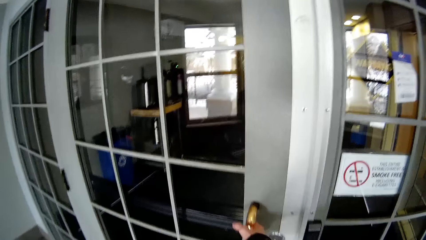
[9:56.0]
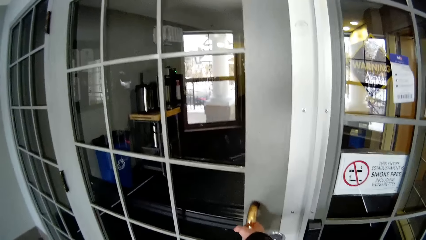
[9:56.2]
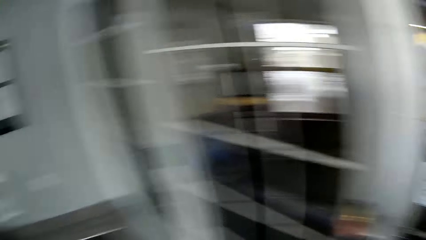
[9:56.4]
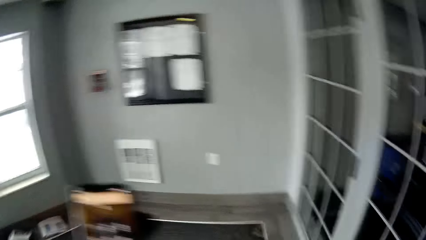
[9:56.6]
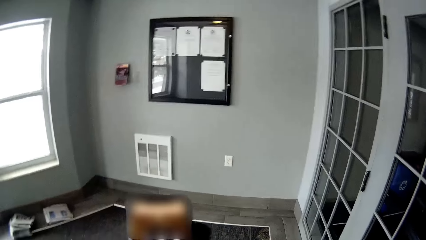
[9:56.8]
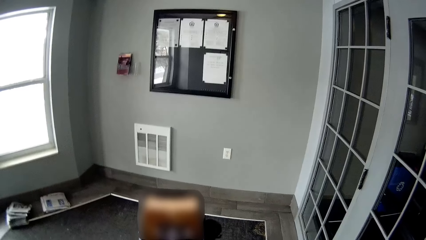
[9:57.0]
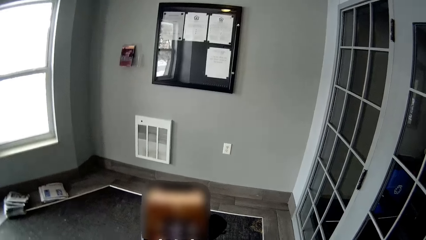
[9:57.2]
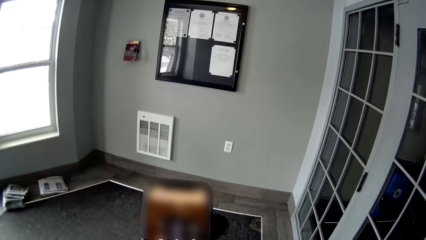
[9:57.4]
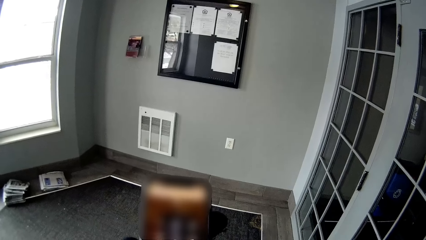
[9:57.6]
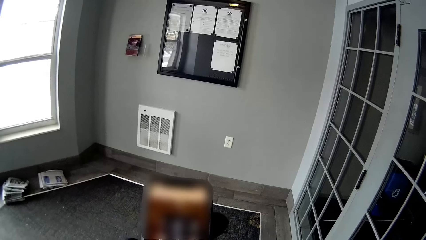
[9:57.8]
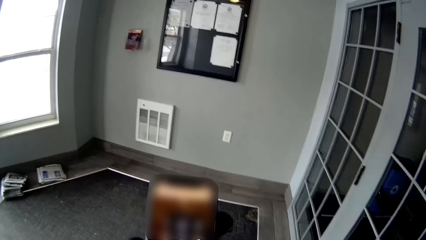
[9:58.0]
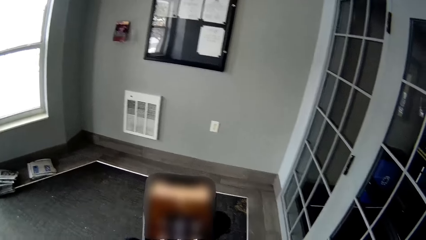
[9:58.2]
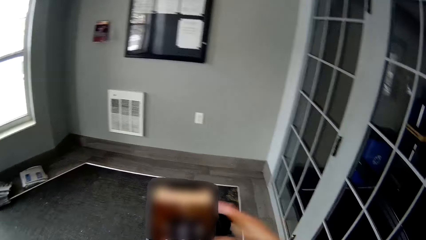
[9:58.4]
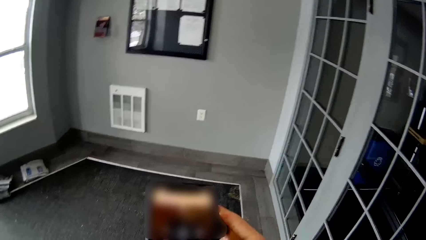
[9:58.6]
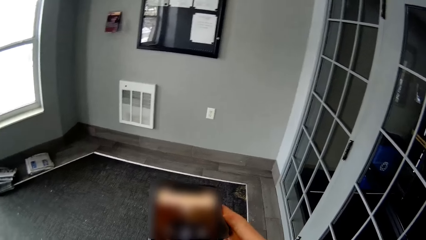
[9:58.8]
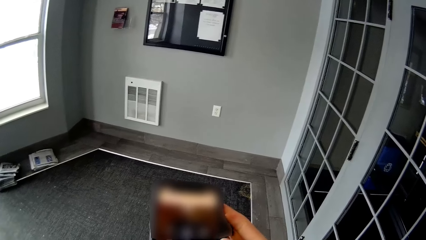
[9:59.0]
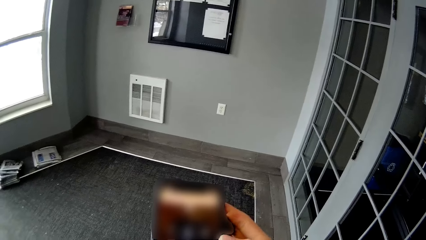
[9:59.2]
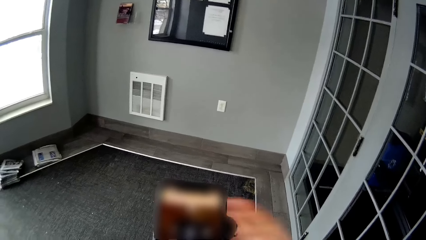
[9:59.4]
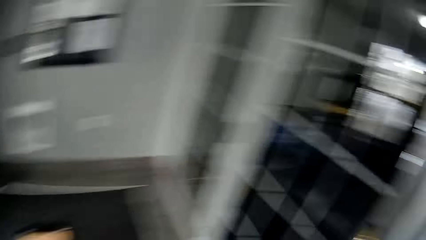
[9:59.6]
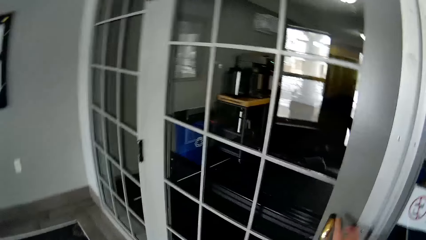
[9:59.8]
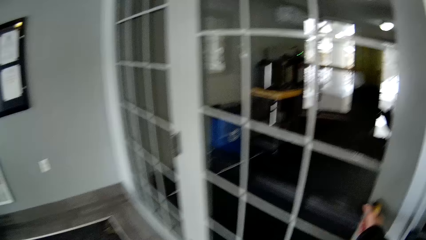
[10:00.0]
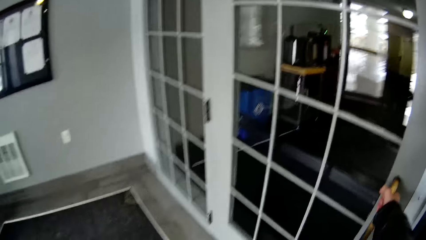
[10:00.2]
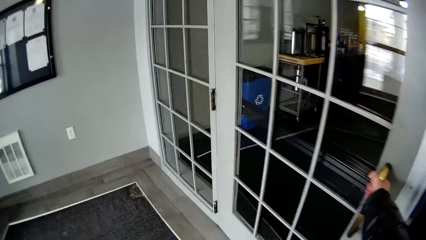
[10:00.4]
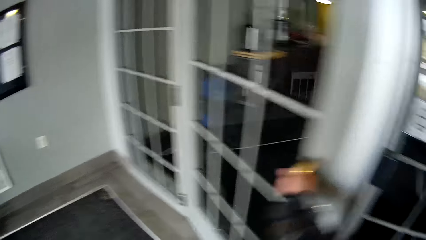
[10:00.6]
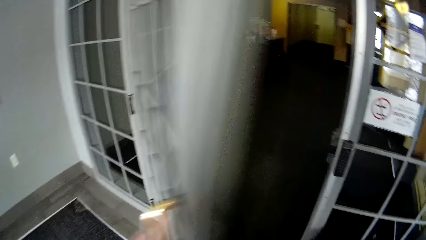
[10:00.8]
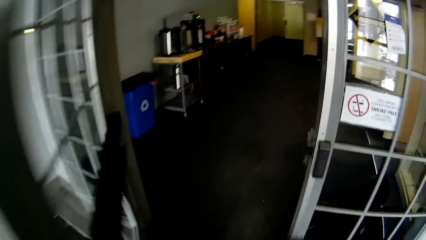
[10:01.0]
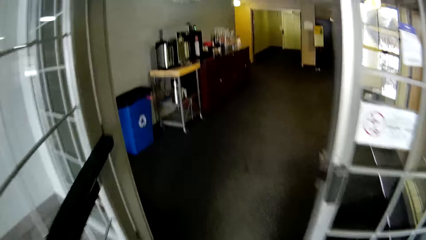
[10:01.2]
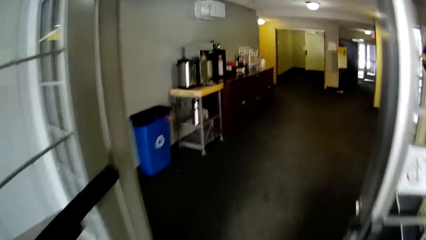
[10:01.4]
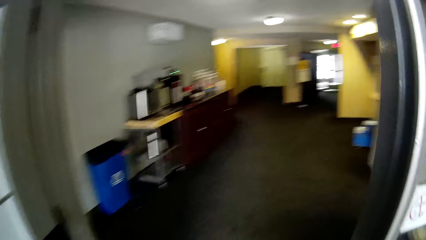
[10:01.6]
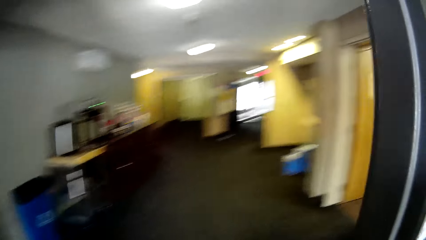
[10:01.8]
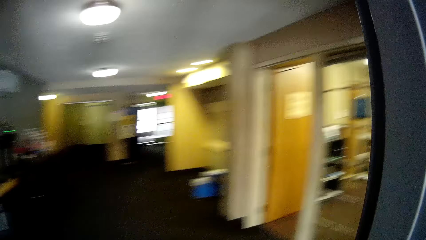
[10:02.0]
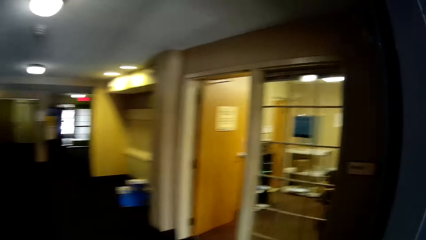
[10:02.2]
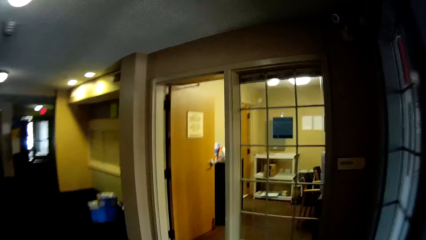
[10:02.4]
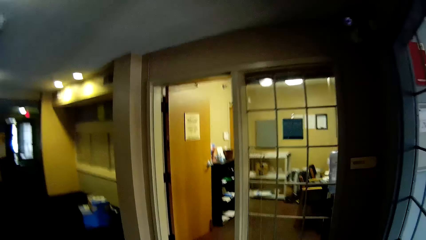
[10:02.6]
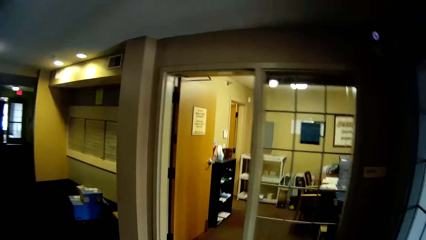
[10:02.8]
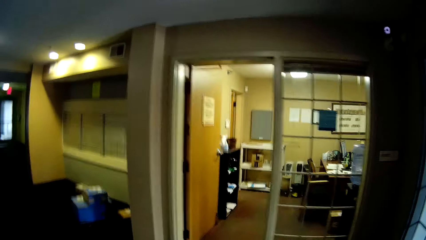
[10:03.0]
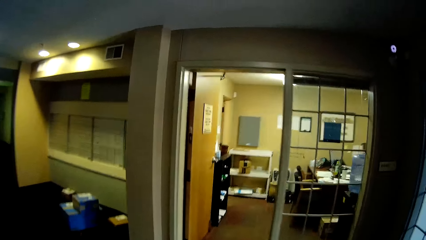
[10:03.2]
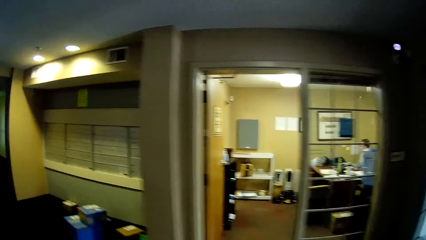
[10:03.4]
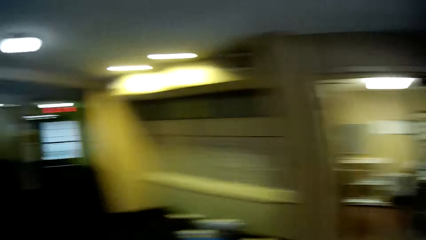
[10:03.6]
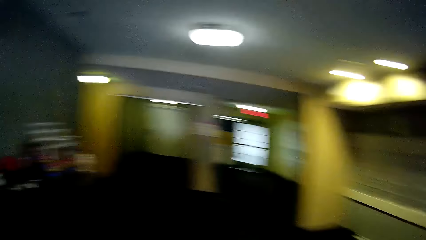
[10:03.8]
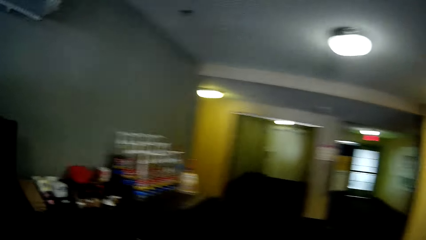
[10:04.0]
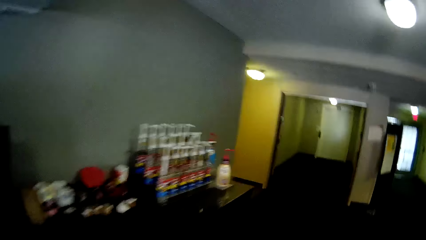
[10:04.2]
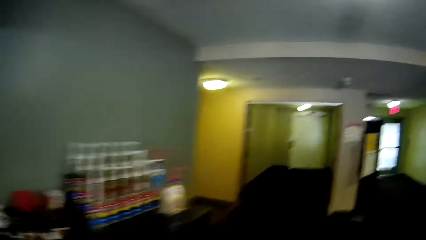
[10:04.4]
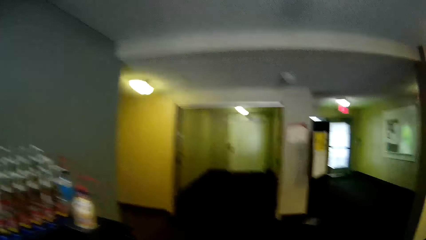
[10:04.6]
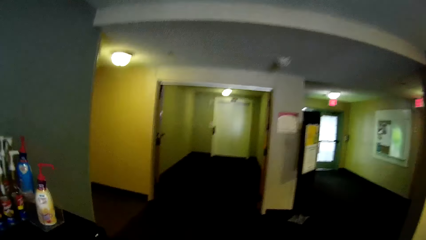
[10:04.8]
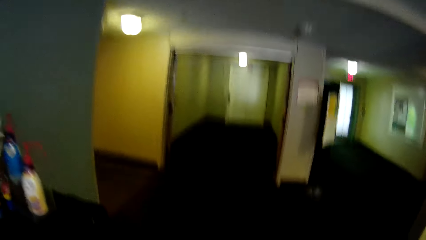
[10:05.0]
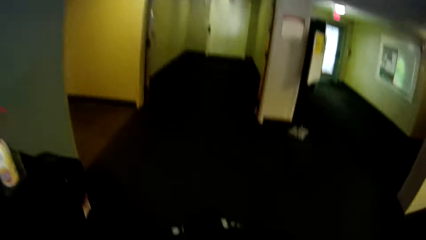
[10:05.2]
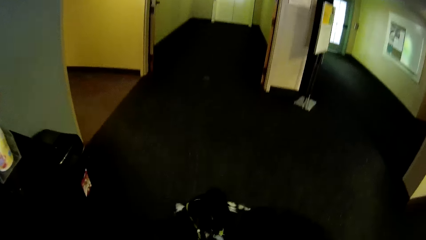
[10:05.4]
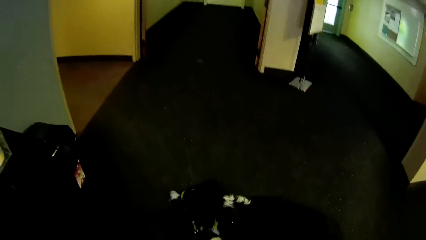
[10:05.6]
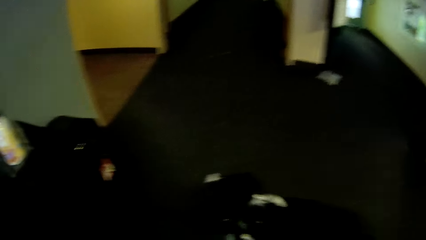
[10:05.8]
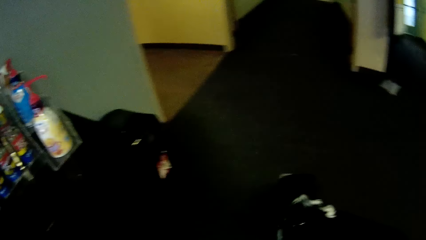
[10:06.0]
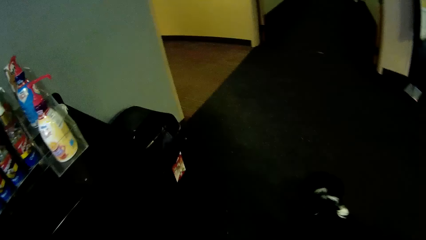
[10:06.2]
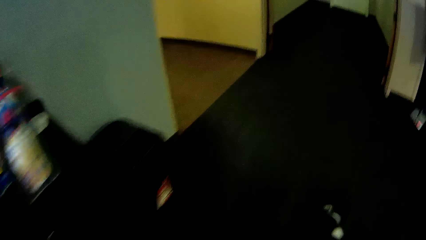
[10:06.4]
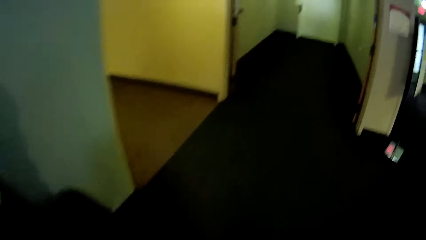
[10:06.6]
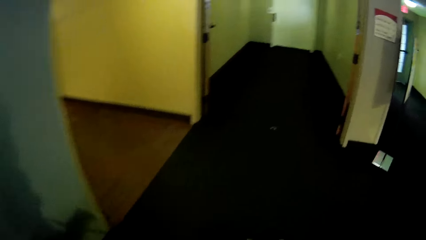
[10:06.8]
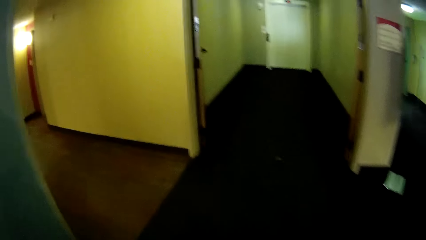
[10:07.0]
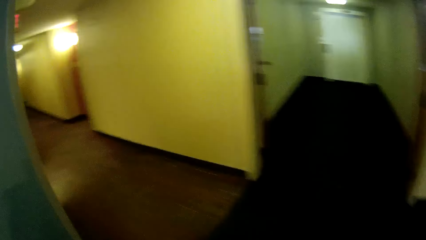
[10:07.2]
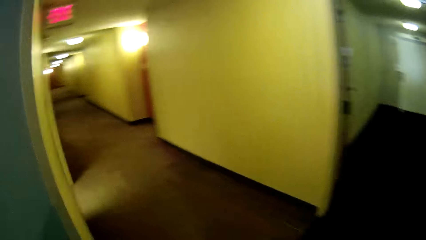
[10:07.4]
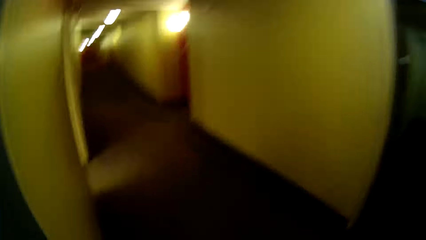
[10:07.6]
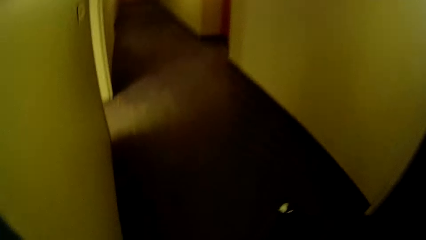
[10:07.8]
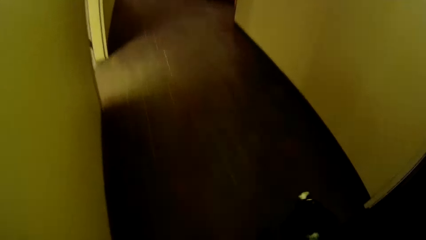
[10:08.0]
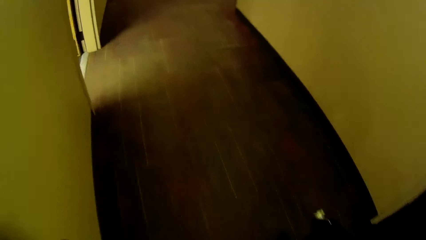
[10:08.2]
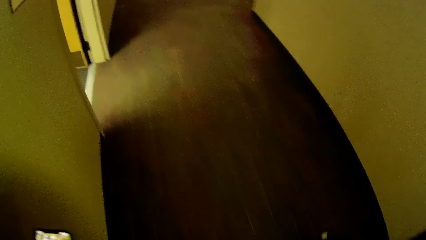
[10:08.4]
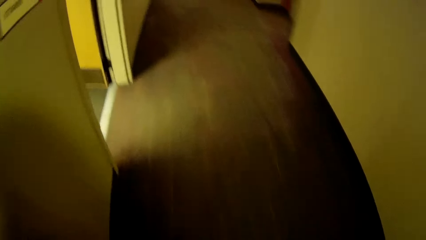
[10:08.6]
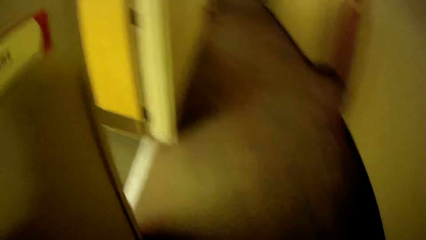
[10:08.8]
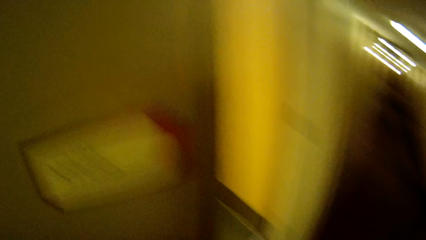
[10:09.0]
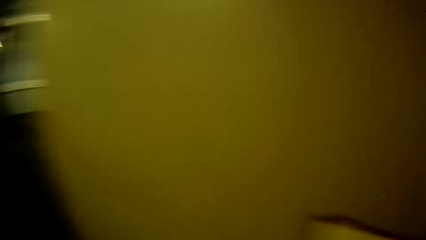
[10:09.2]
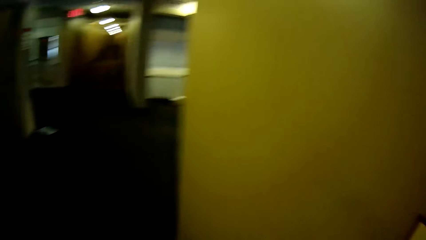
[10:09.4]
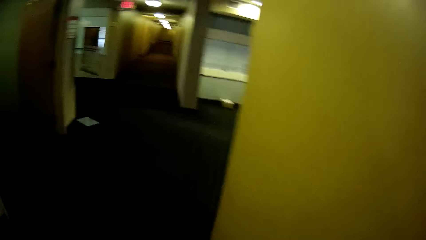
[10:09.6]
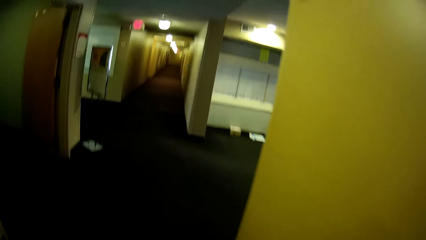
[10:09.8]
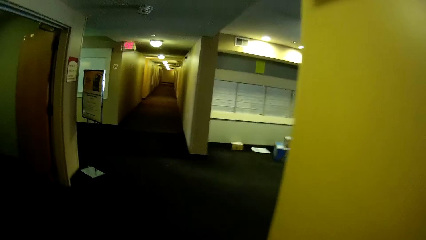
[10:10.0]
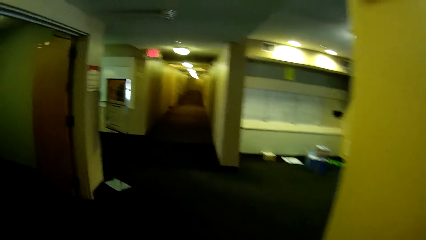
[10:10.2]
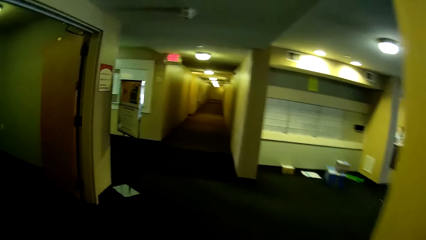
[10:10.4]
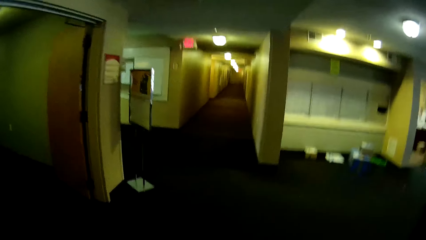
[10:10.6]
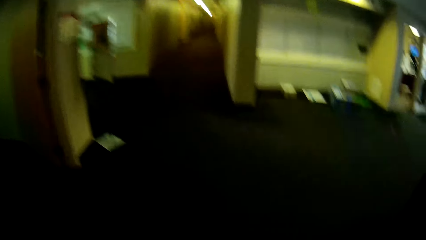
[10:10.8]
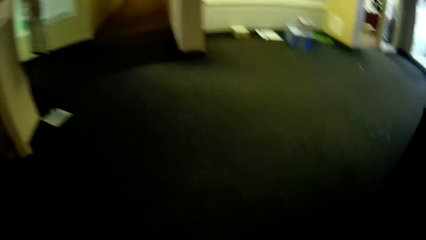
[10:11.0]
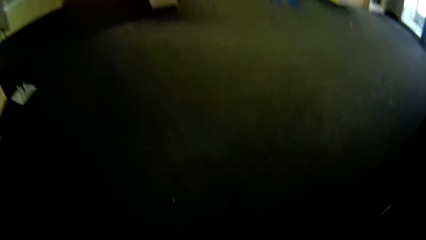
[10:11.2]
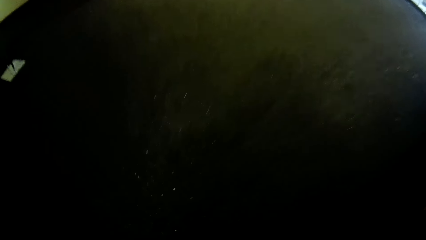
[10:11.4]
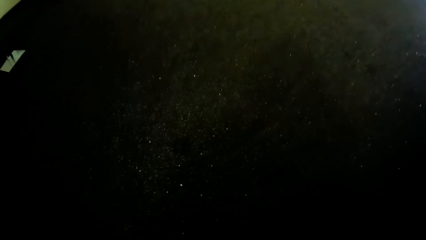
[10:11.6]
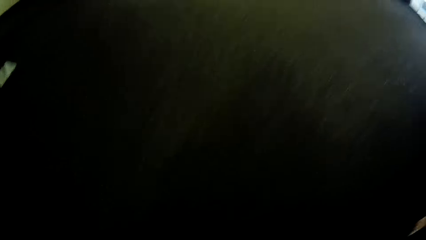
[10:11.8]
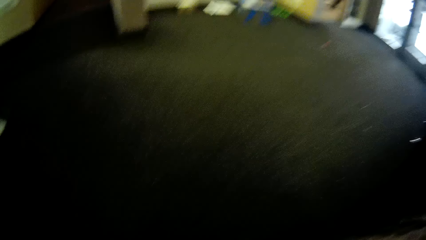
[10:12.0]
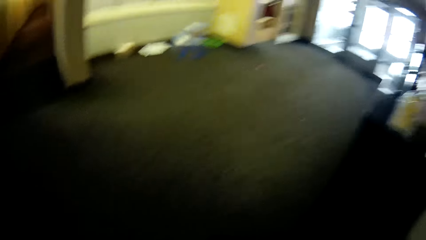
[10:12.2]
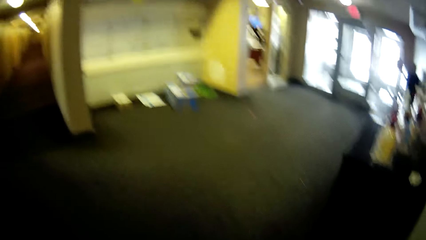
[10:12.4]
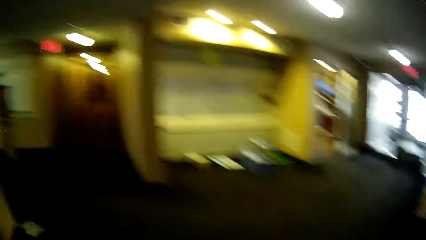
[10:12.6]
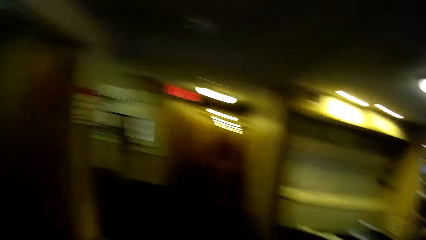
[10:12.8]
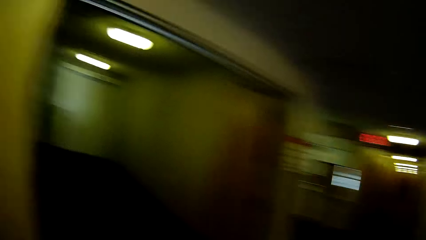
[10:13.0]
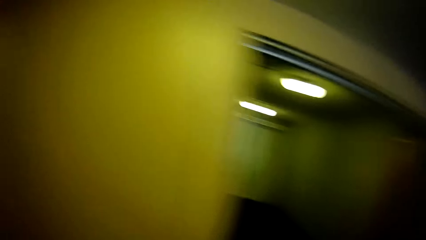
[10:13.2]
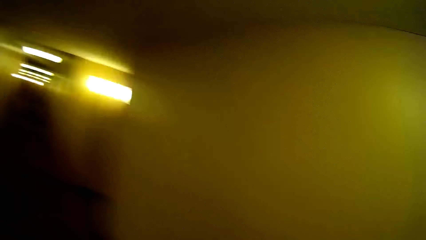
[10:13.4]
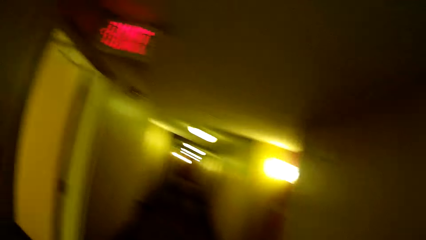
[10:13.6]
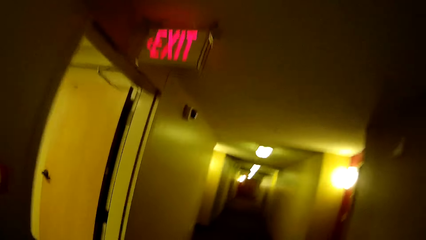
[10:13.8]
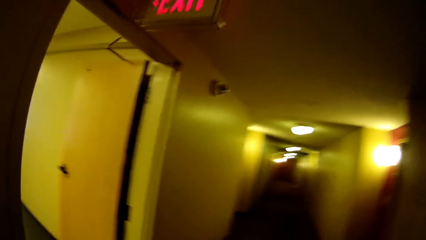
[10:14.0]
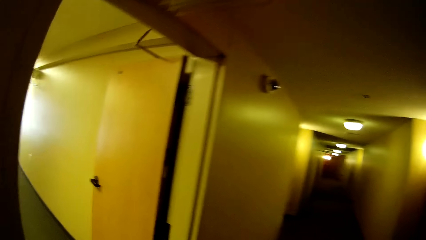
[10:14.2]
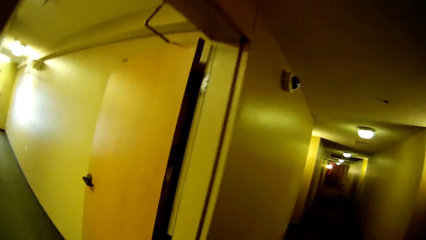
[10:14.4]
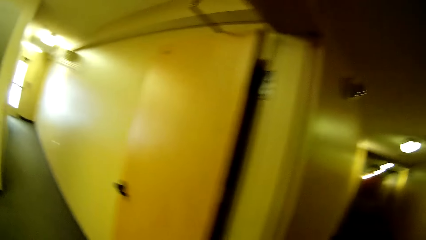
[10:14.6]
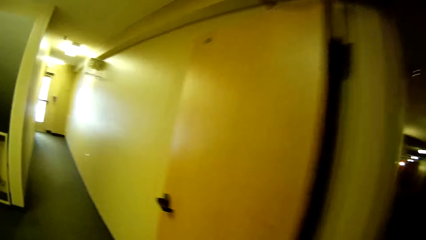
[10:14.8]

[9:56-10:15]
The camera wearer holds the door holder. They use the phone. They open the door. They walk around.
